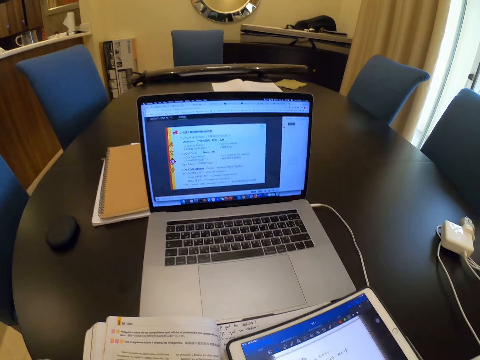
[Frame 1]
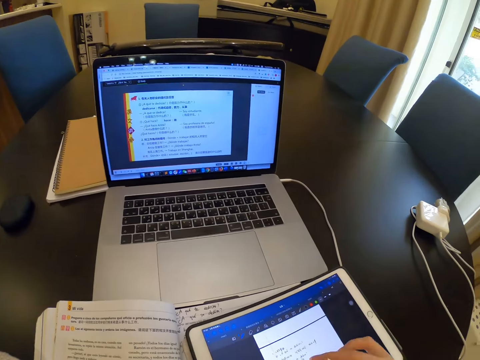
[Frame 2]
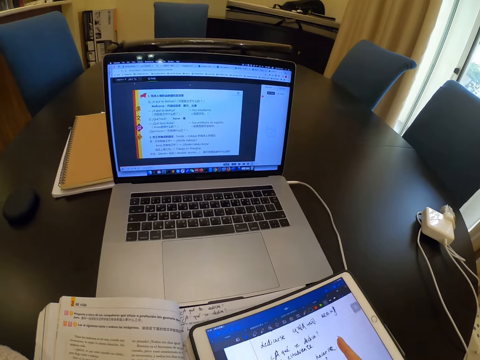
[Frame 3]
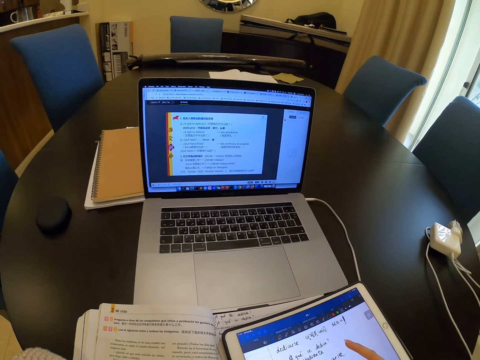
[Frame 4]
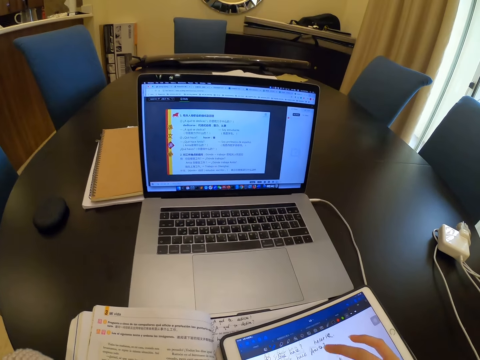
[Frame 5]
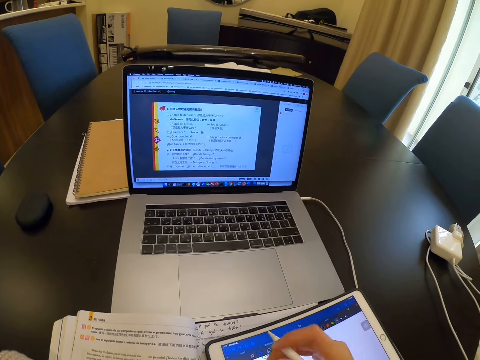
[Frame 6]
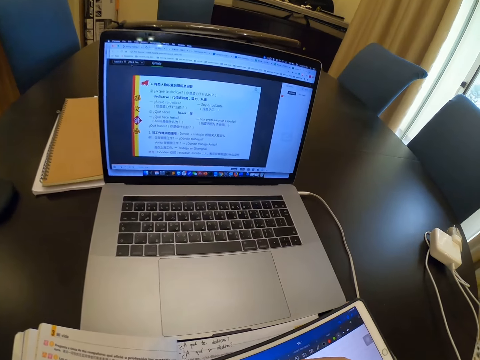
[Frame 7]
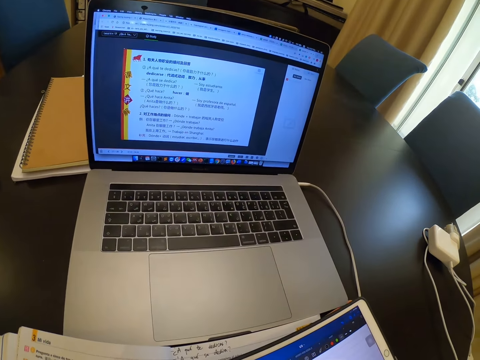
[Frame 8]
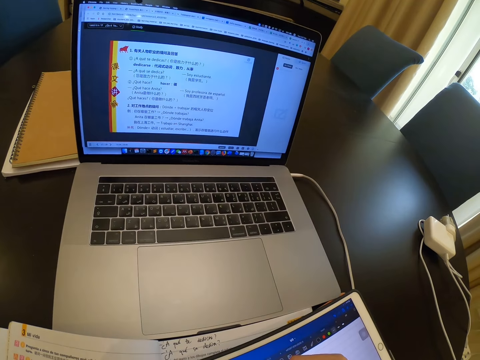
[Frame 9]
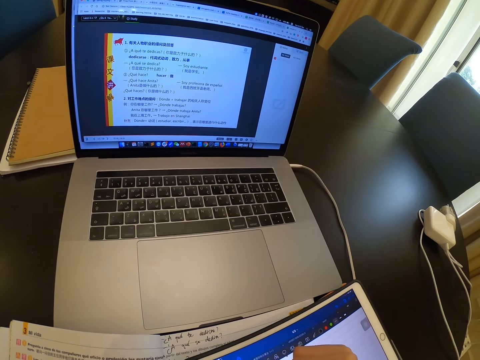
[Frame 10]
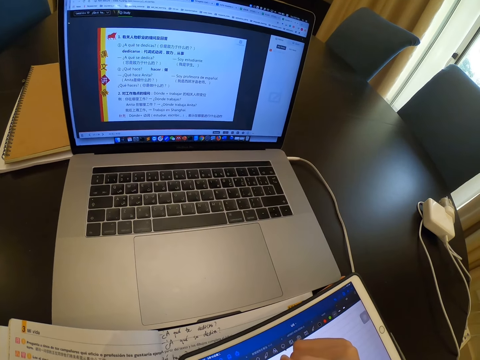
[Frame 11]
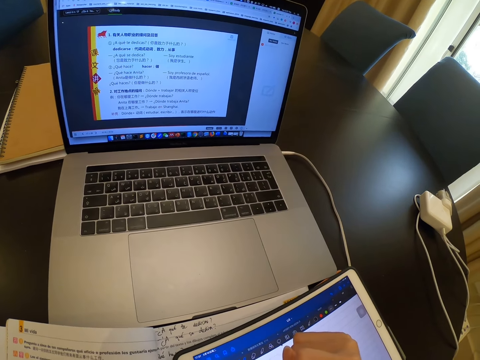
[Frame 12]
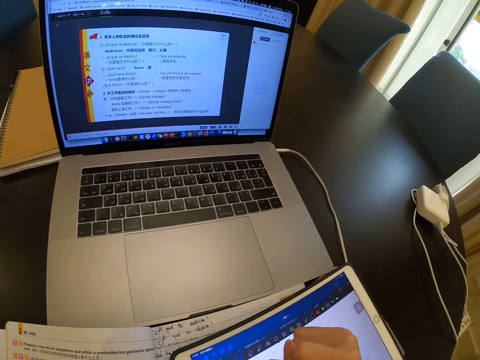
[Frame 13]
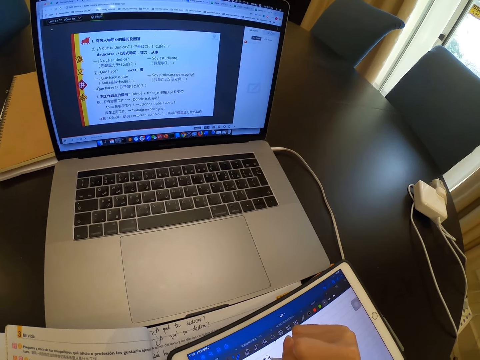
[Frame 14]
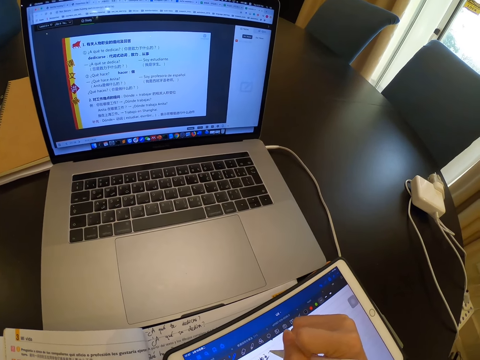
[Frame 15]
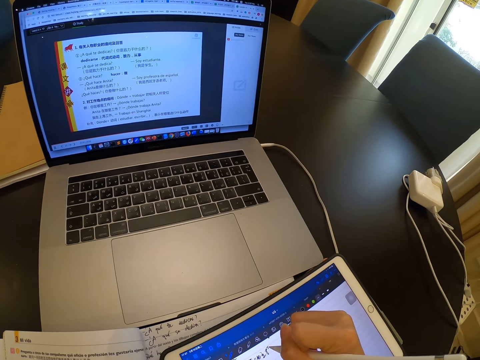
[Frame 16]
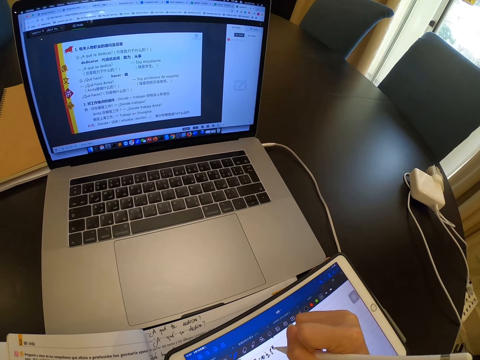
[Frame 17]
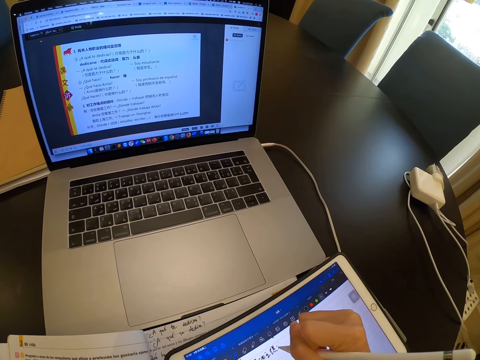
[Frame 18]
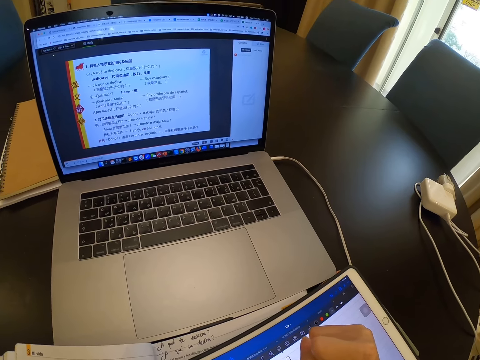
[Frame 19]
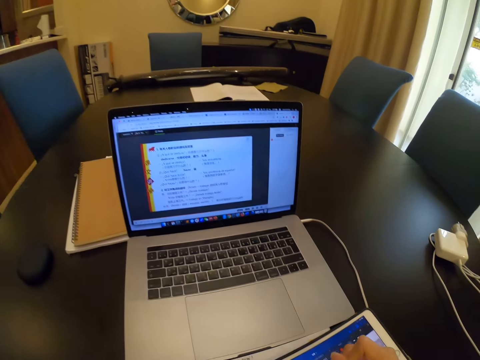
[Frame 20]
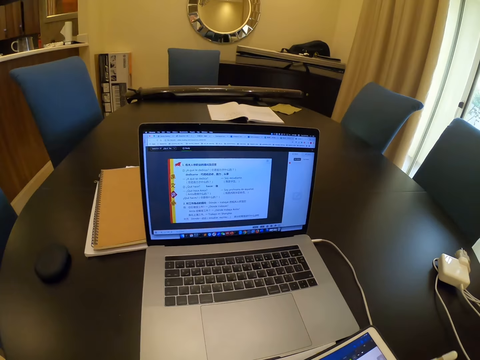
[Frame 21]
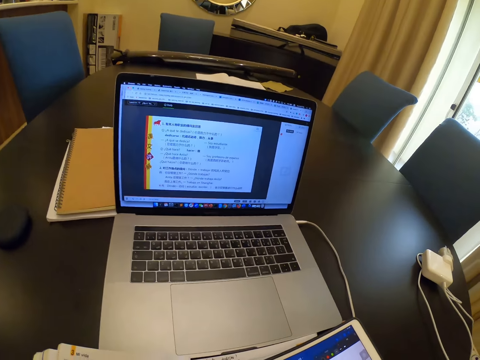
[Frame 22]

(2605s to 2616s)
The camera wearer scrolls on the laptop. She swipes the tablet screen with her right hand. She writes on the tablet with the tablet pen.

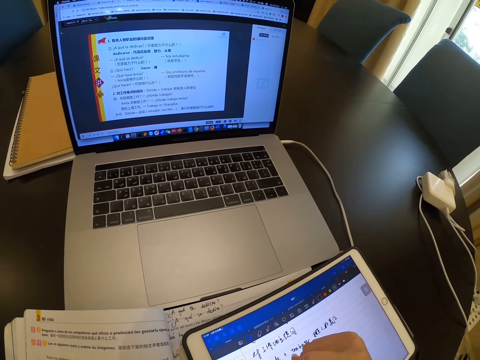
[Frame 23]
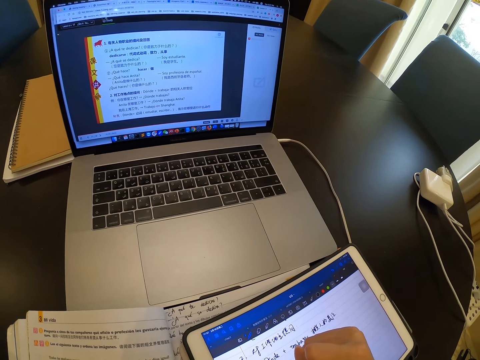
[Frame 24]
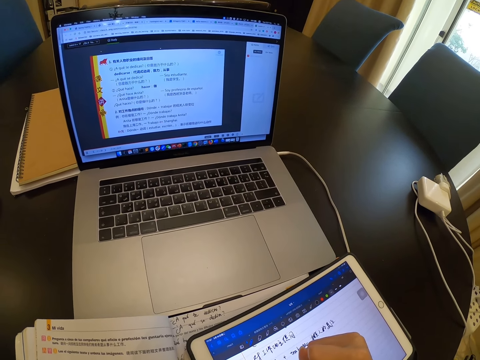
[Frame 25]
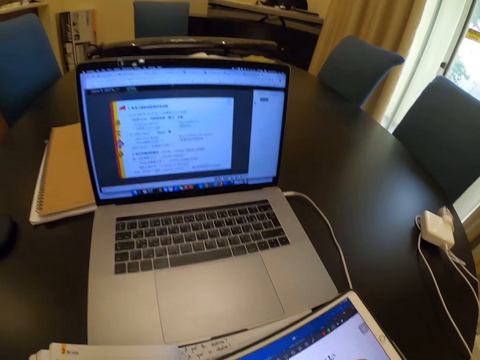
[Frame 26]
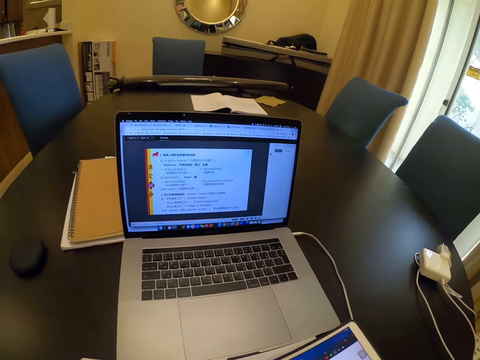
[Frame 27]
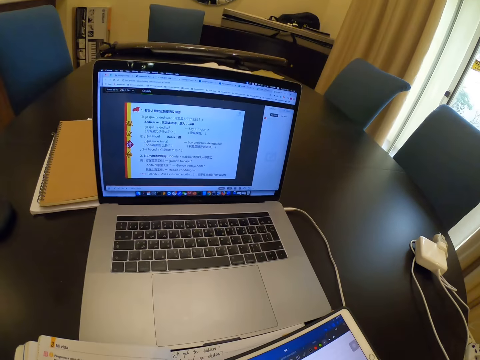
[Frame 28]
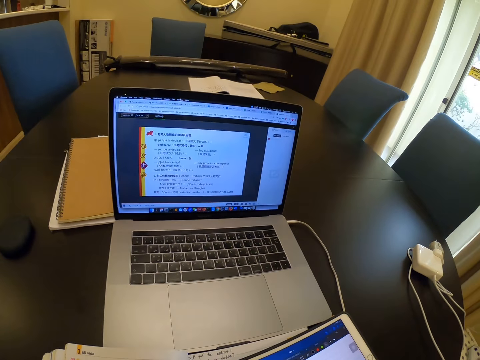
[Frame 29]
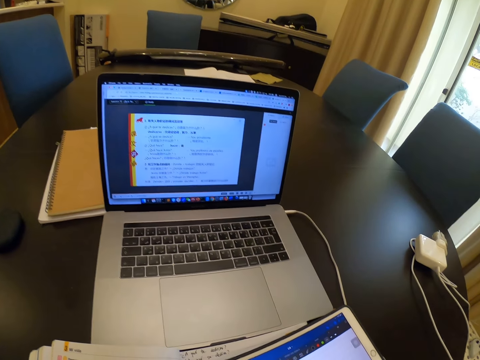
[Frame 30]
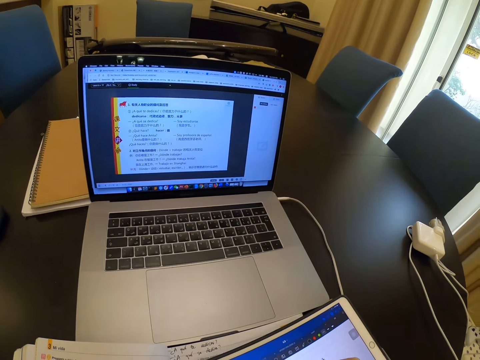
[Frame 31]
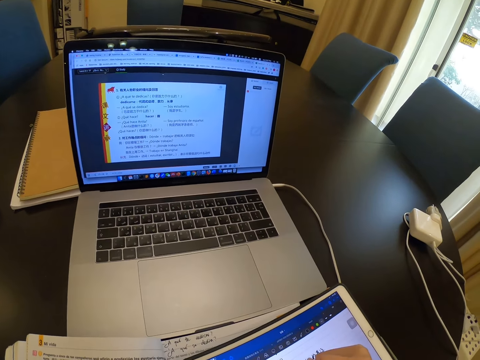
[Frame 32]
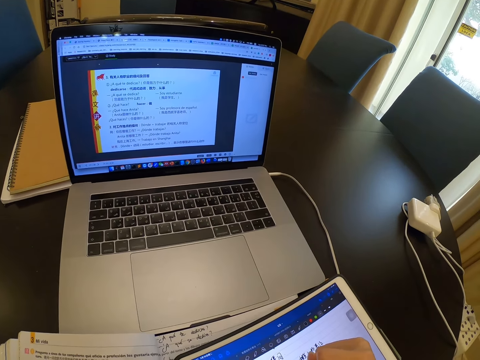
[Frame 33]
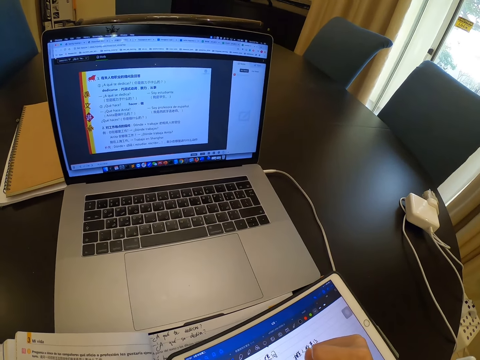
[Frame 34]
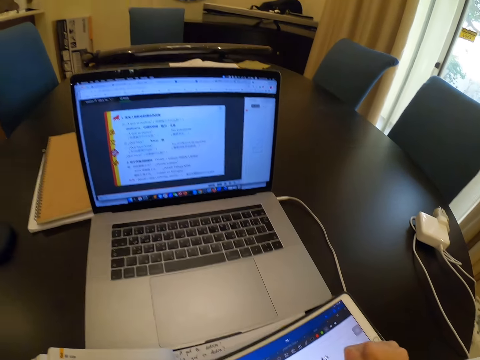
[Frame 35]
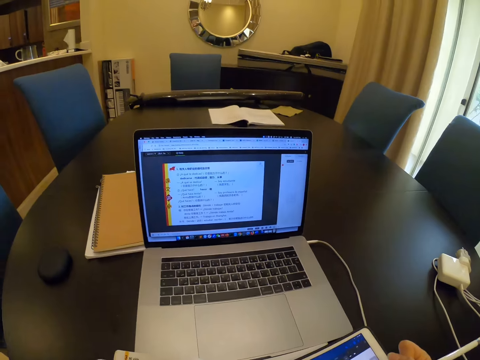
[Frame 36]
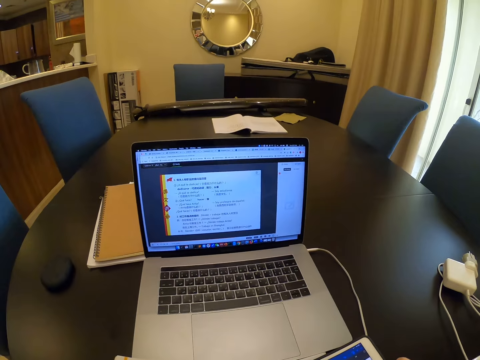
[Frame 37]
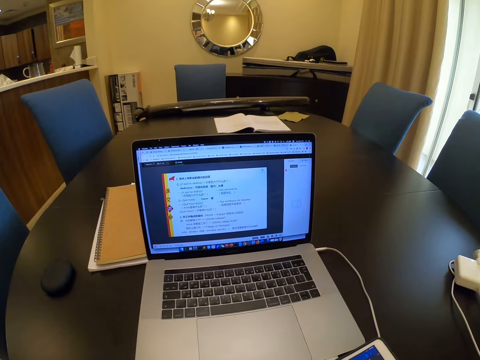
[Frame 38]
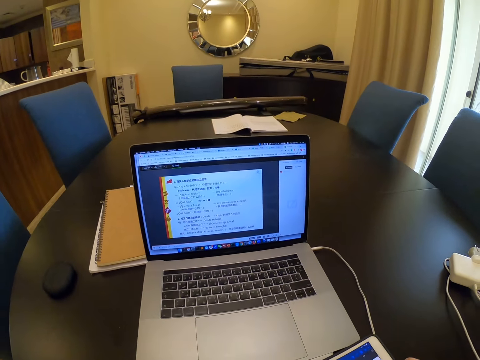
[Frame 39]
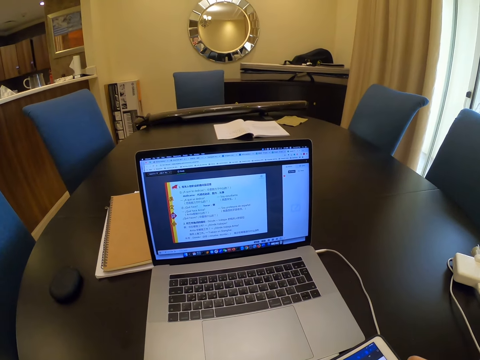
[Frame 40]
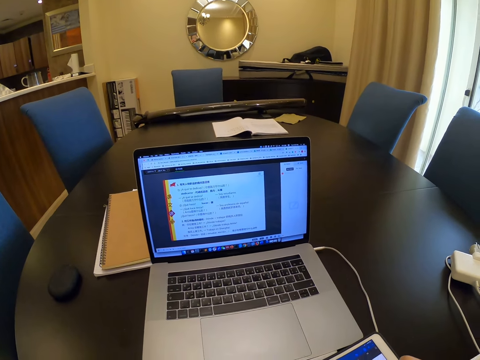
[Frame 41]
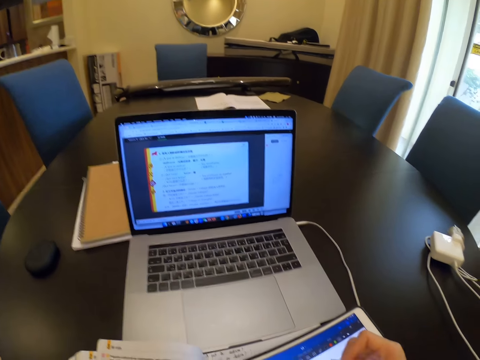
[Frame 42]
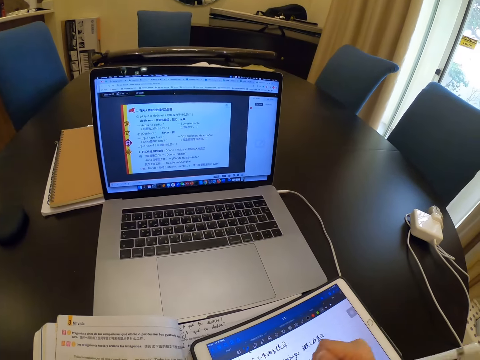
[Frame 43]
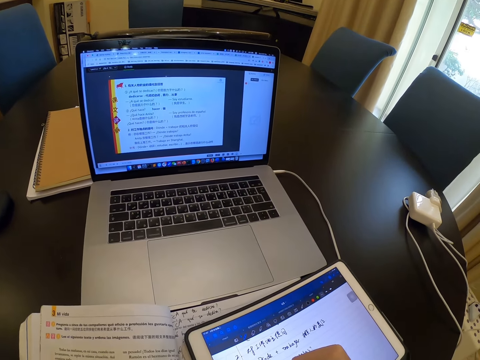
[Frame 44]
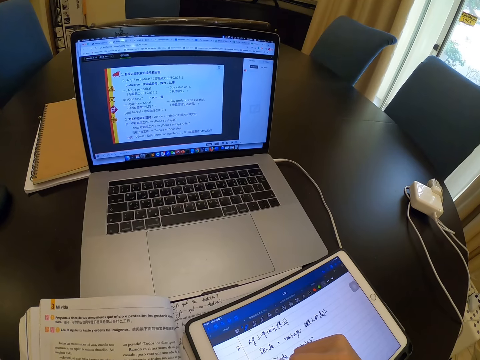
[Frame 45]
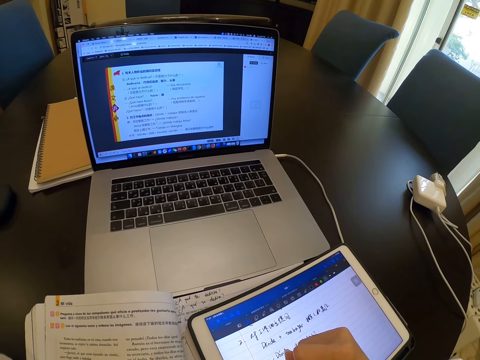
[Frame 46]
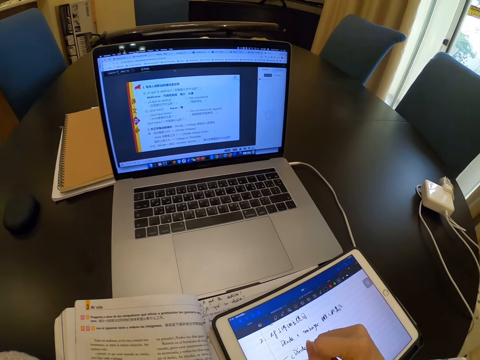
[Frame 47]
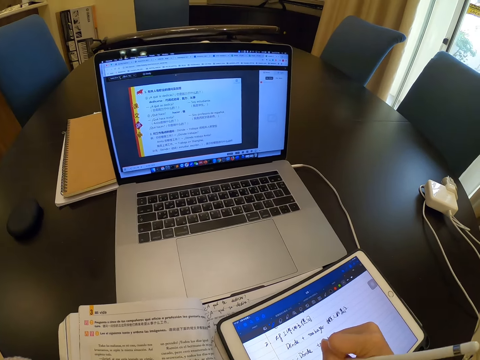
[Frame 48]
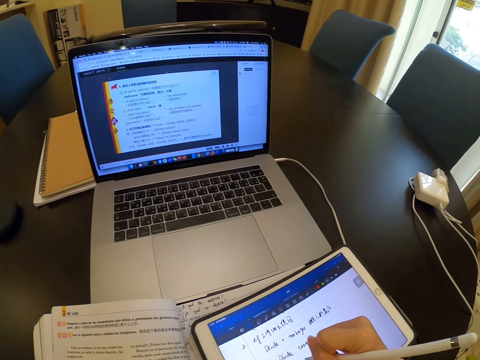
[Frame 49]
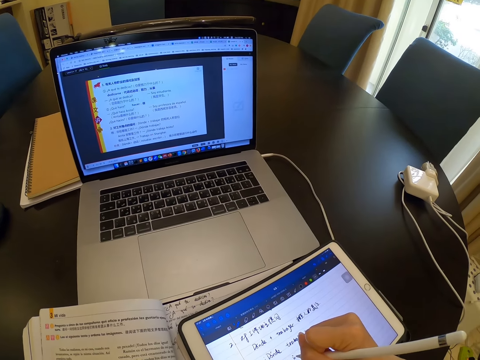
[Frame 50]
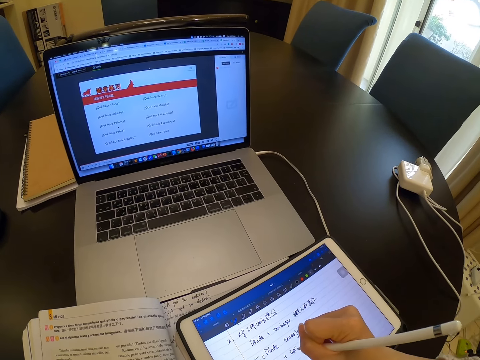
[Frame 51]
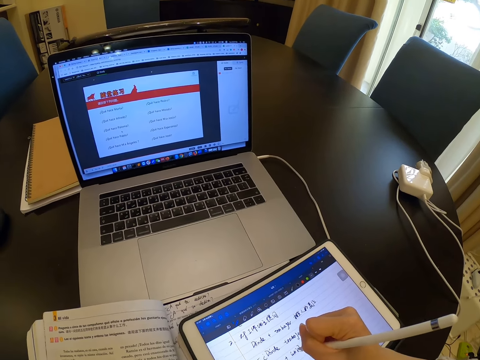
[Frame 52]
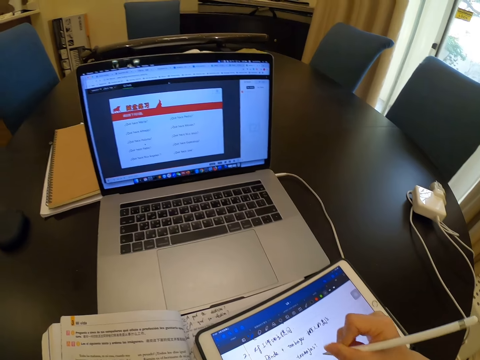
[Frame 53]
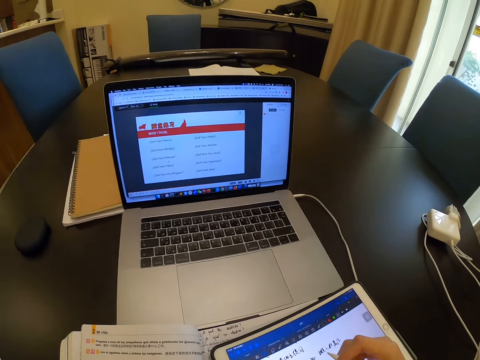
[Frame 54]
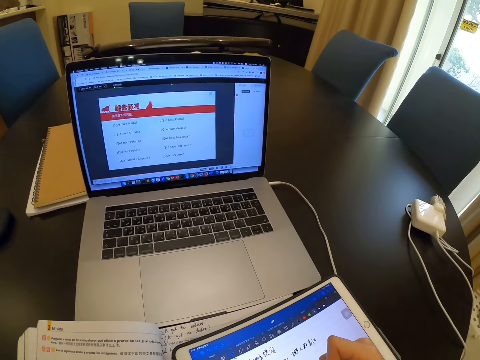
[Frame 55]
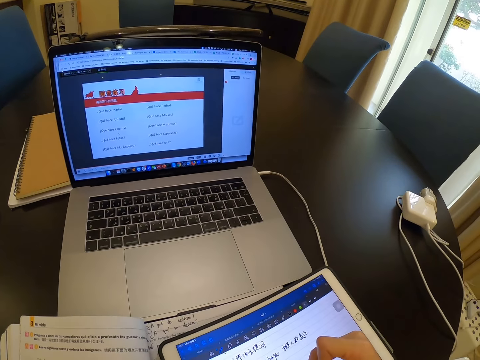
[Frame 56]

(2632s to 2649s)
The camera wearer looks at the laptop screen. They write on the tablet. They look at the laptop screen. They write on the tablet.
